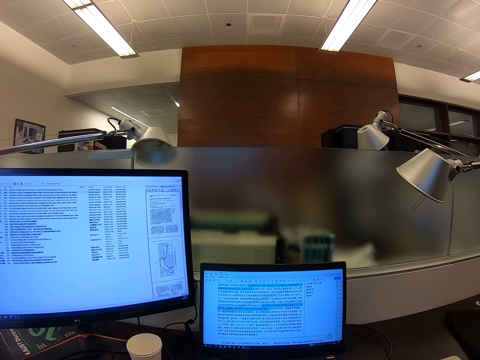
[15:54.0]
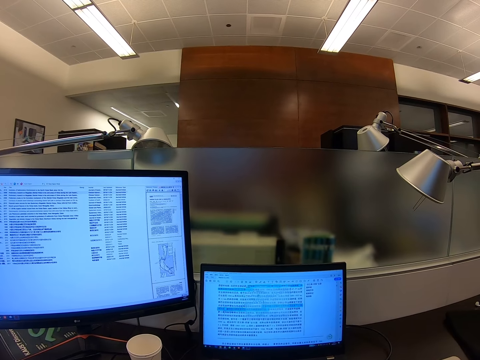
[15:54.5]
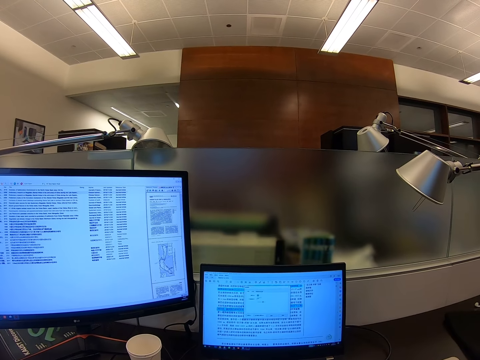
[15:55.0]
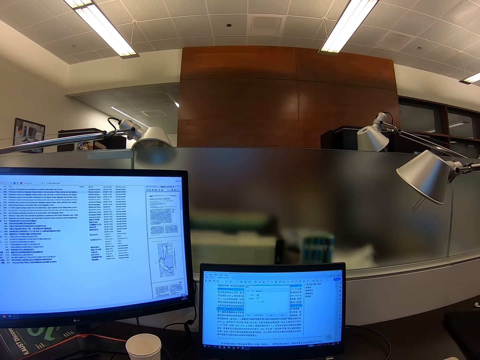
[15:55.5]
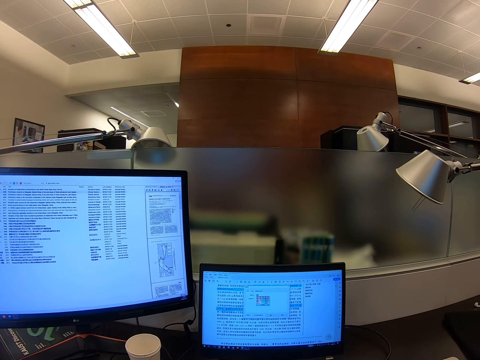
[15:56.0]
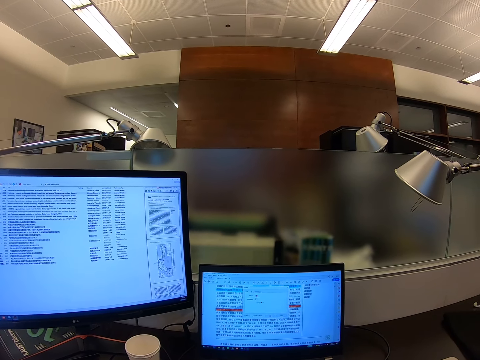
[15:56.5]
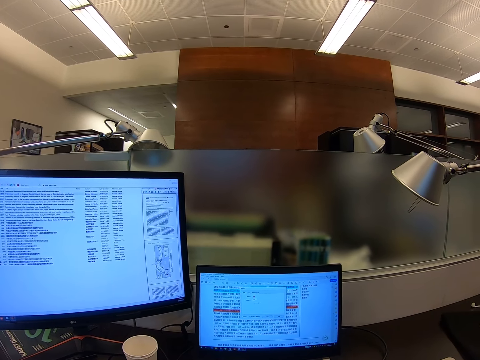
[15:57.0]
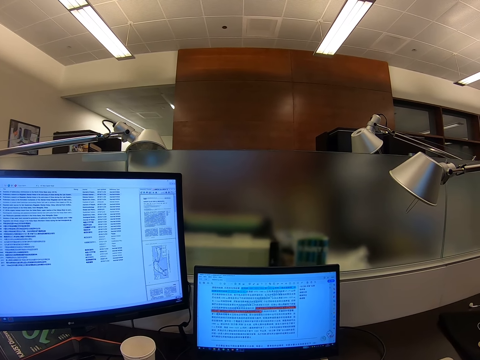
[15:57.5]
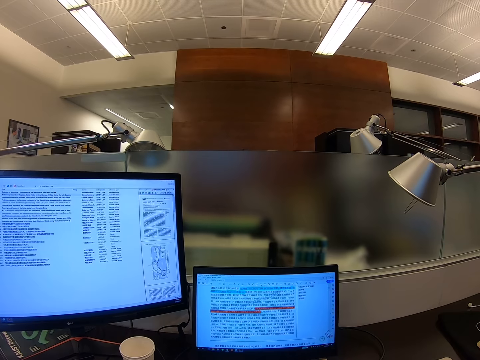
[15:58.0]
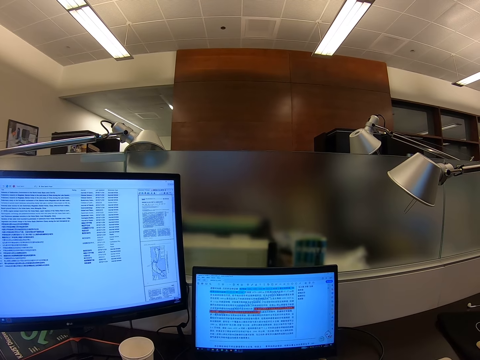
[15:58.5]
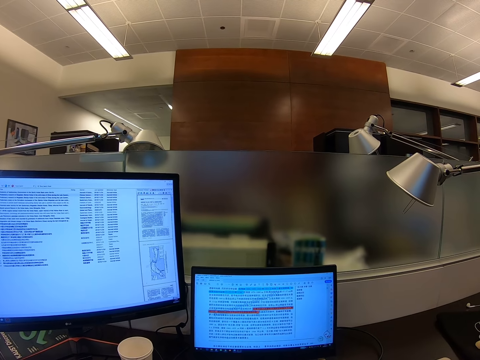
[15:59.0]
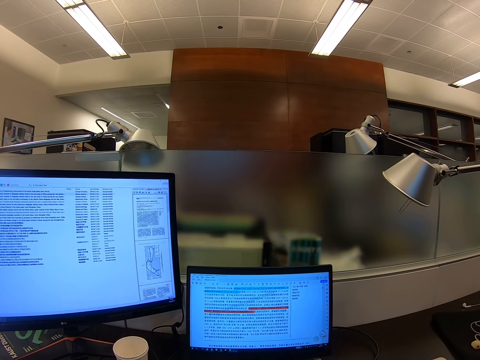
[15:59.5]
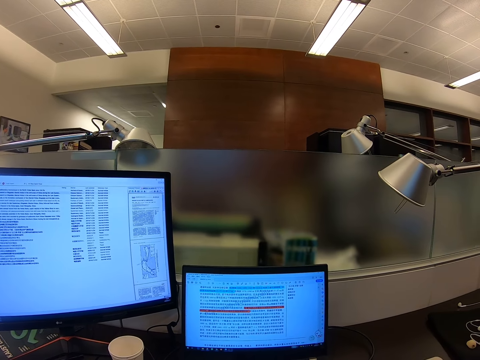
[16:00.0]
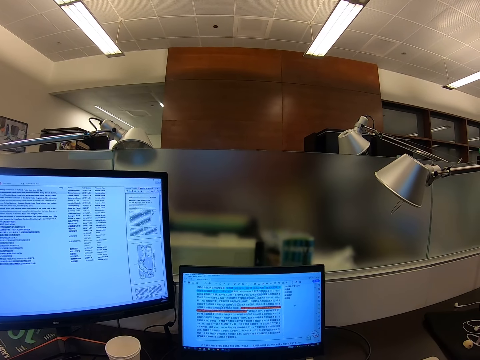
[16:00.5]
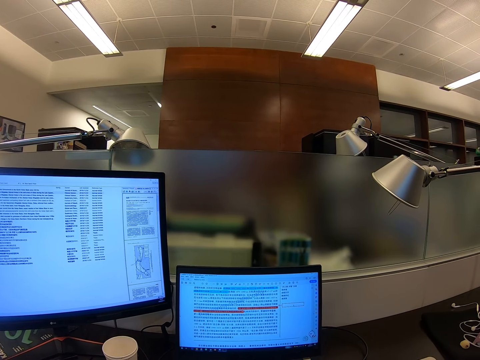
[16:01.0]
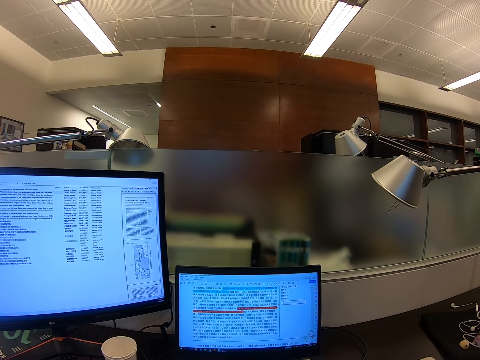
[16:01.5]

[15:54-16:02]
The camera wearer scrolls a computer.

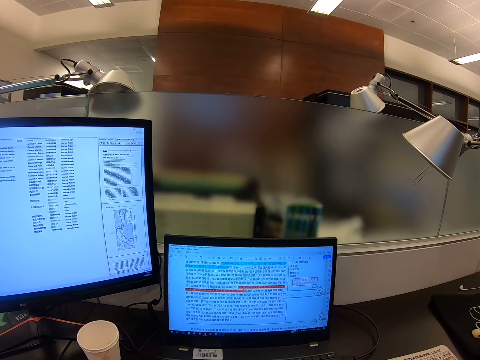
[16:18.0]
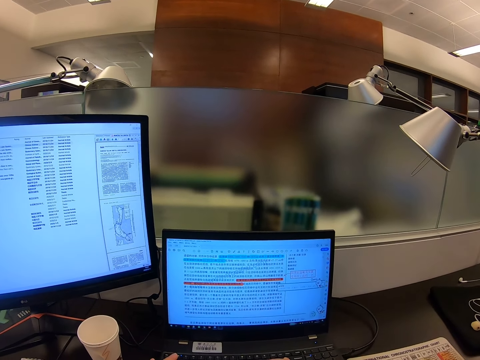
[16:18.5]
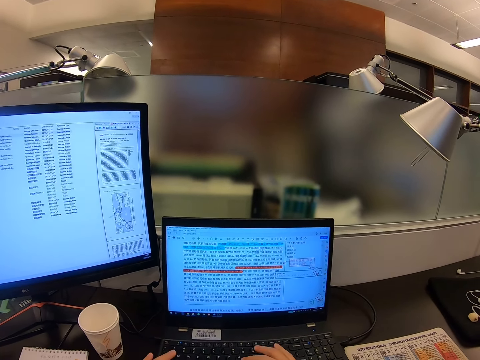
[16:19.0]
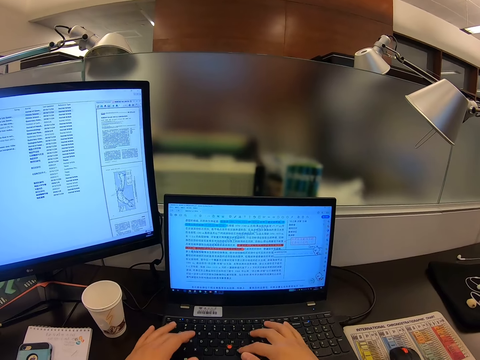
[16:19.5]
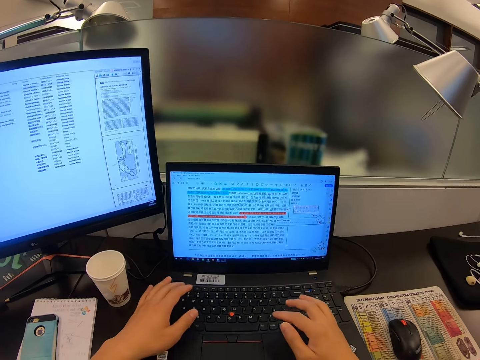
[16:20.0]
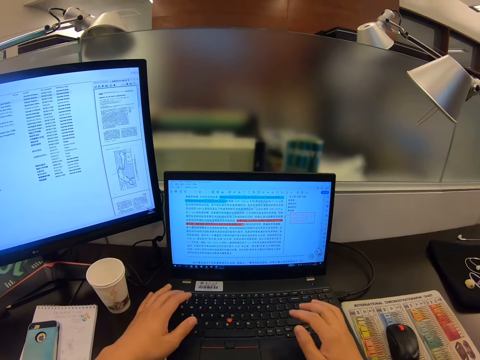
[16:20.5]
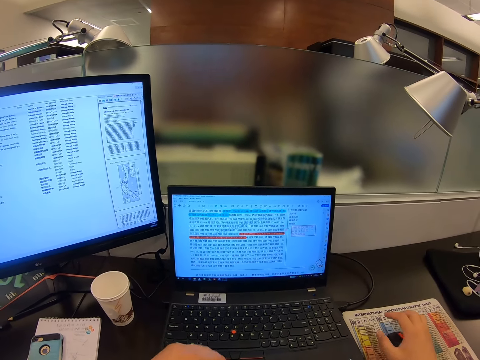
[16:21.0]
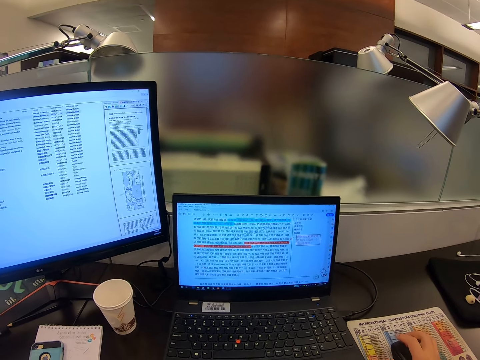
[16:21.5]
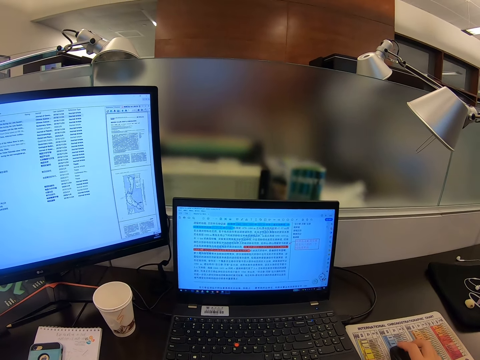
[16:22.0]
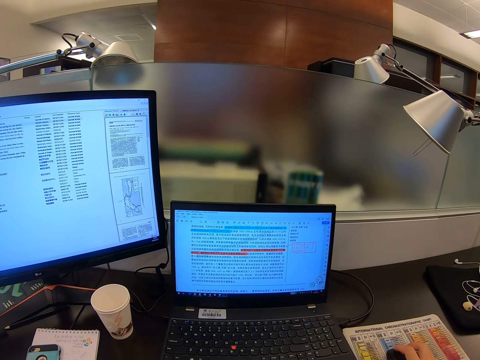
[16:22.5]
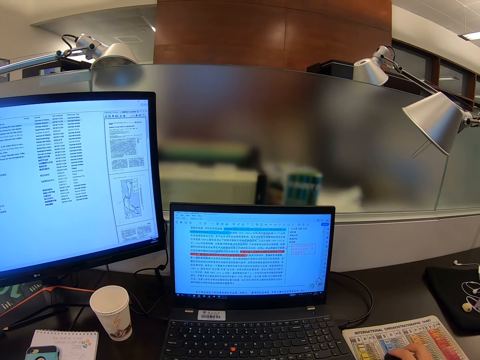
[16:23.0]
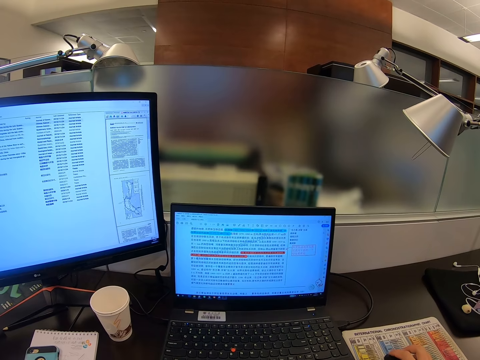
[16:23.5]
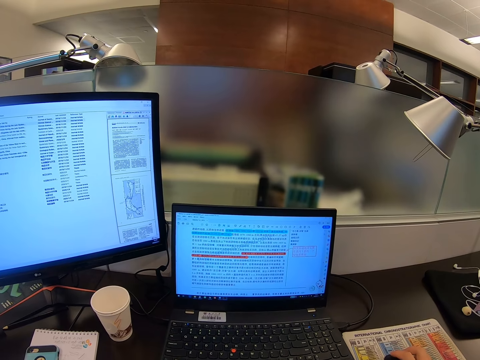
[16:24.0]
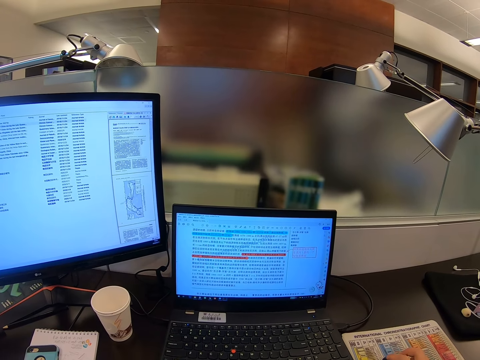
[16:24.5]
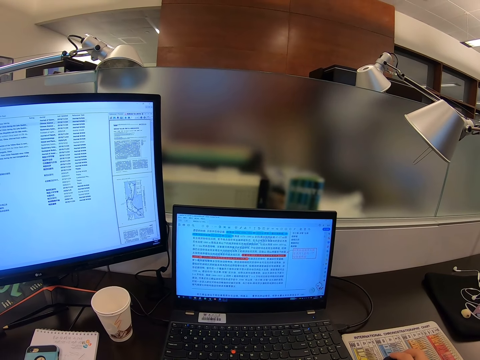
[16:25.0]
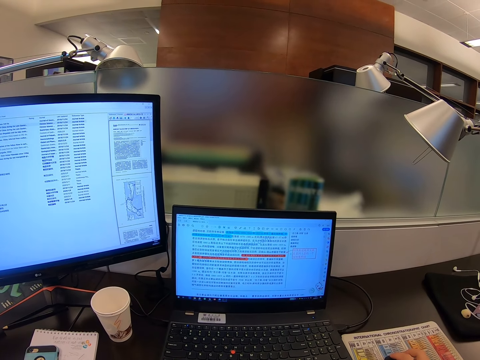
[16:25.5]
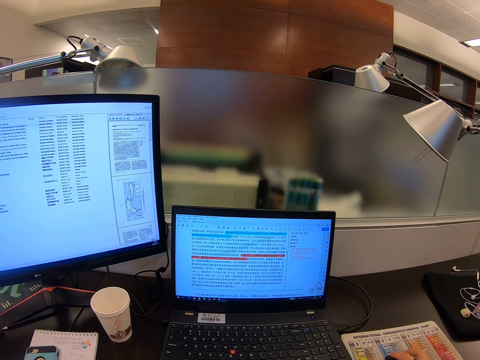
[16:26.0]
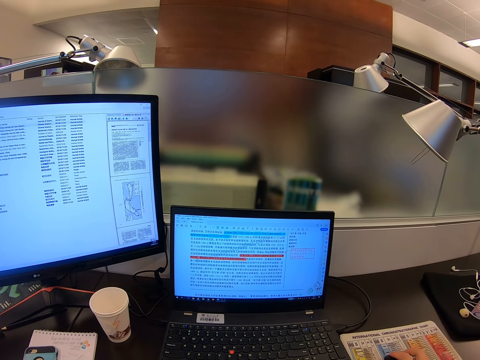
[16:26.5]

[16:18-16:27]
The camera wearer stares at a computer. They type on a keyboard. They stare at the computer.

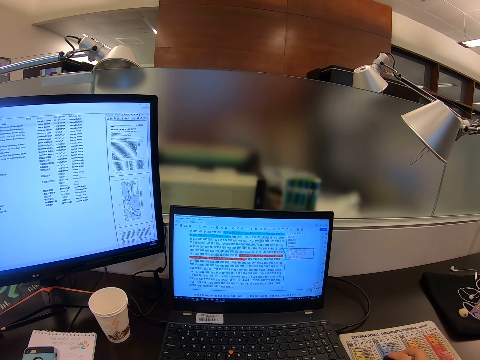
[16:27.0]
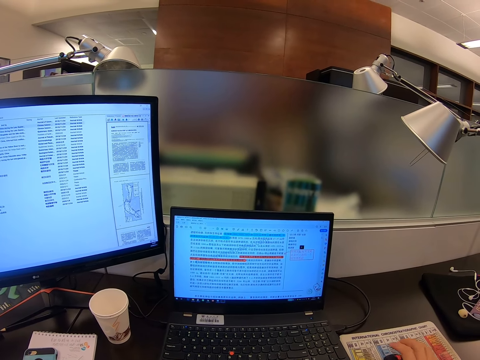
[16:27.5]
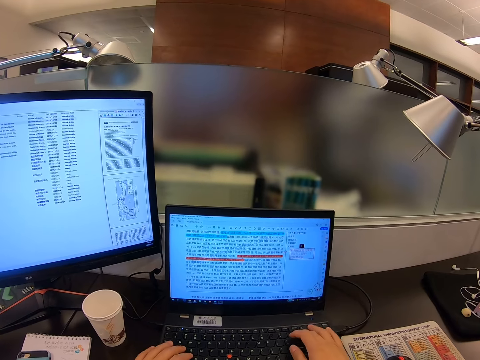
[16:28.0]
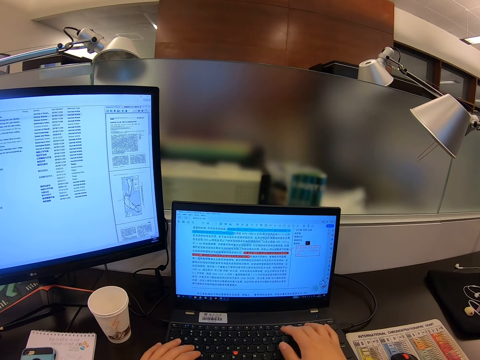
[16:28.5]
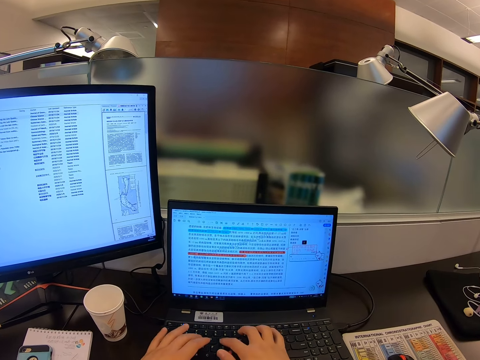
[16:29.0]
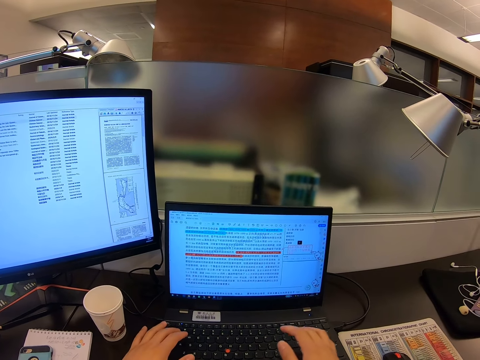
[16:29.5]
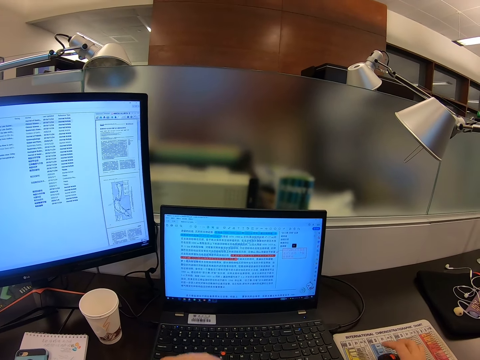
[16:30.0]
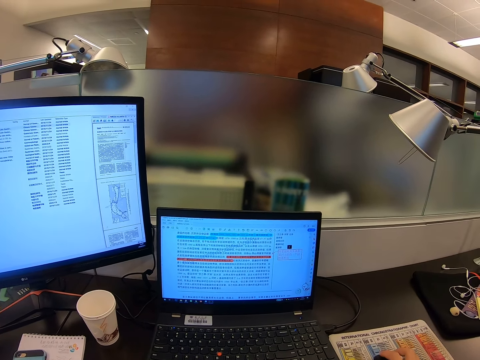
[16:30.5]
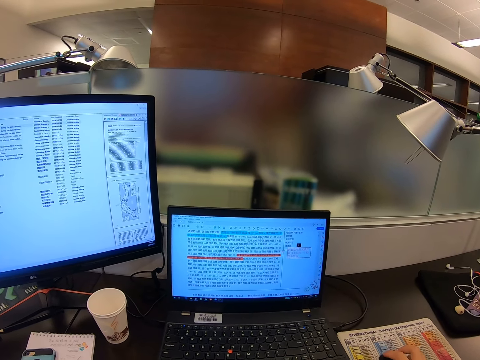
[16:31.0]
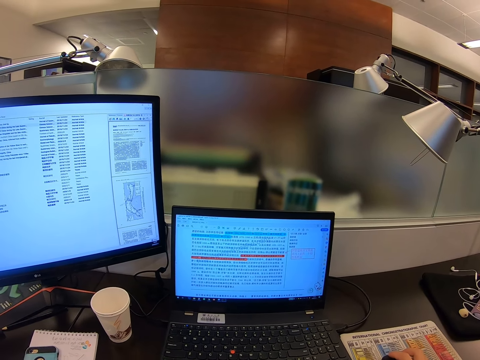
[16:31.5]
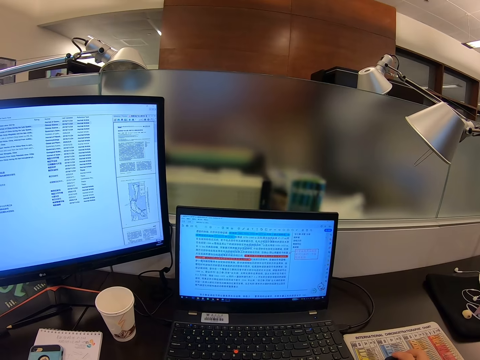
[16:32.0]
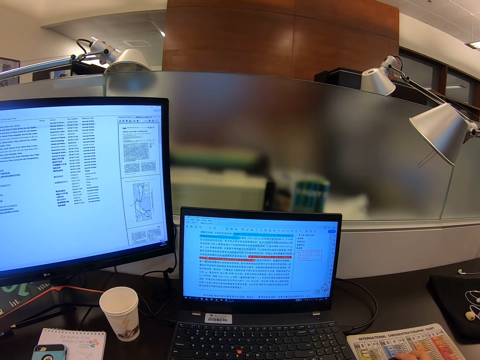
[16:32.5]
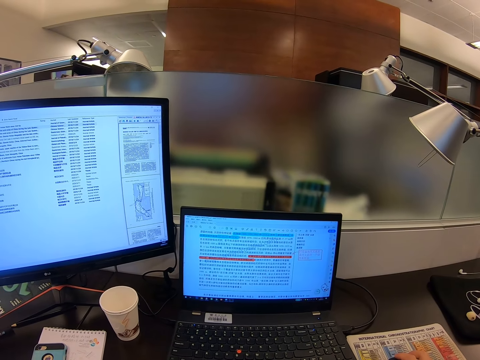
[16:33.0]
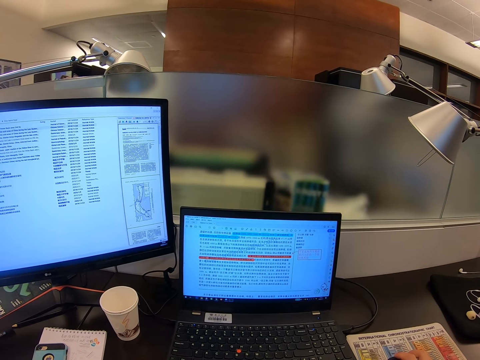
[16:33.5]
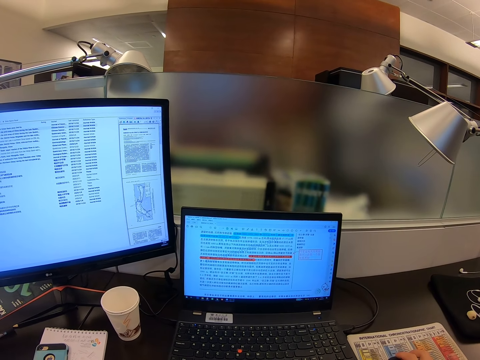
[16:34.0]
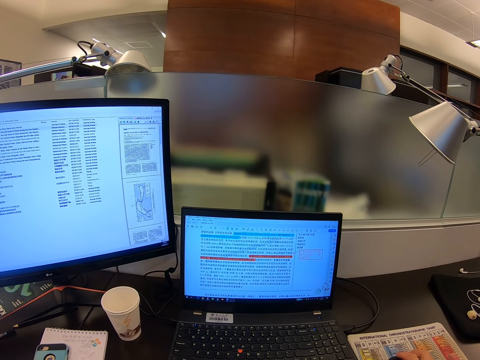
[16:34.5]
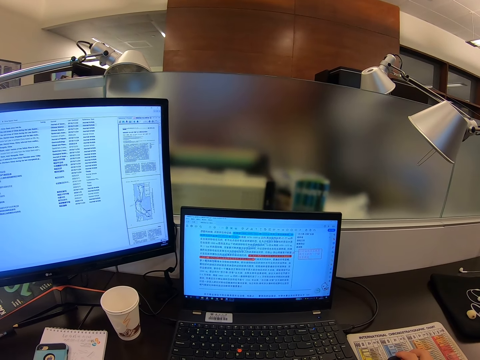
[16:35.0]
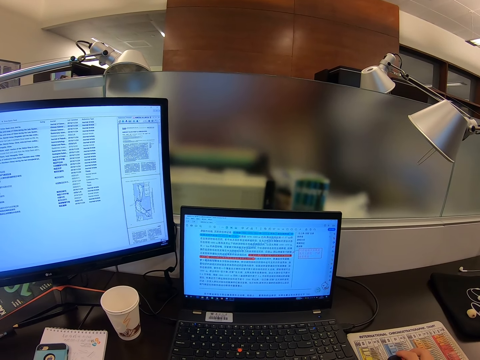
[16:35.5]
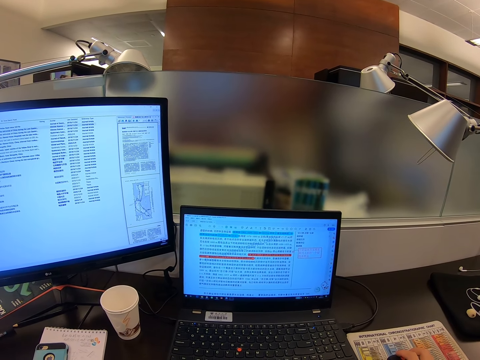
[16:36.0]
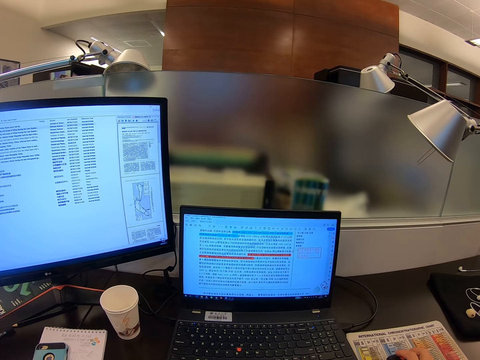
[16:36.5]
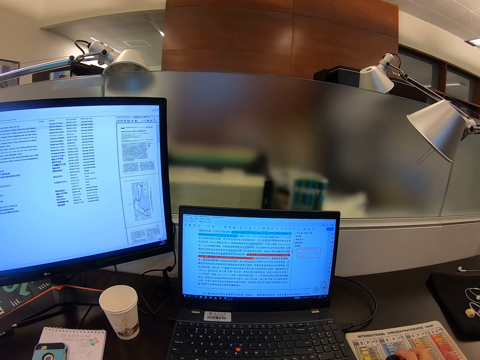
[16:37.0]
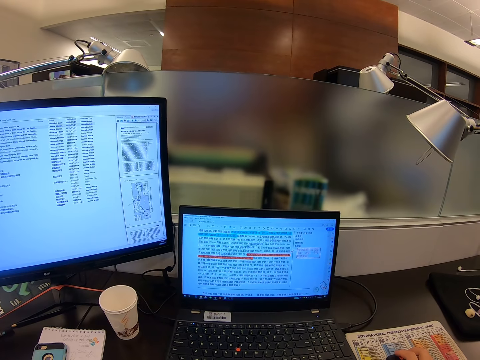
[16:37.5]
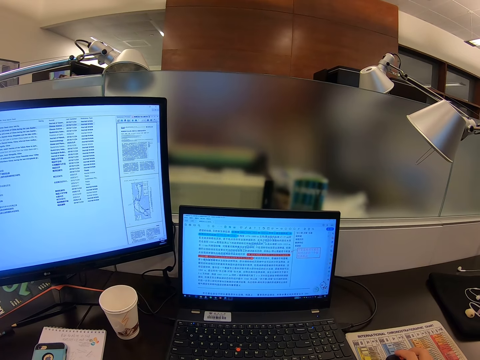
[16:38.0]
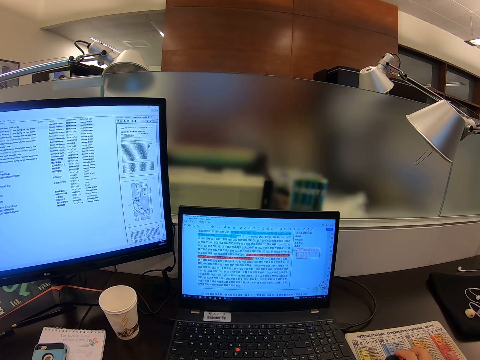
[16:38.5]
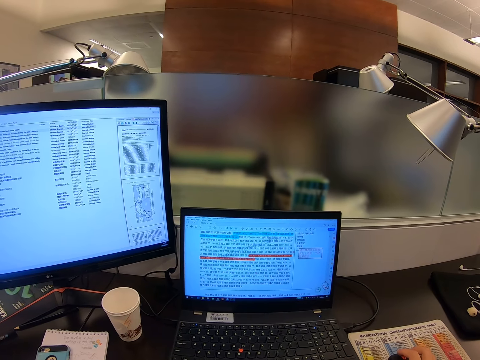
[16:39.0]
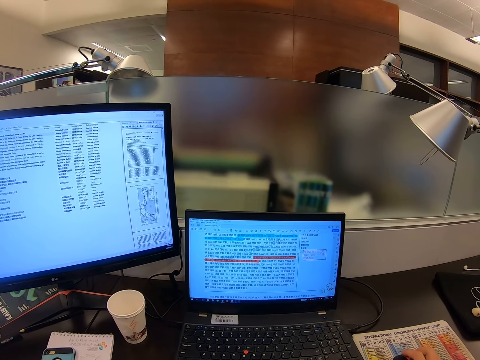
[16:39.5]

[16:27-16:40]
The camera wearer types on a keyboard. They scroll a computer.
